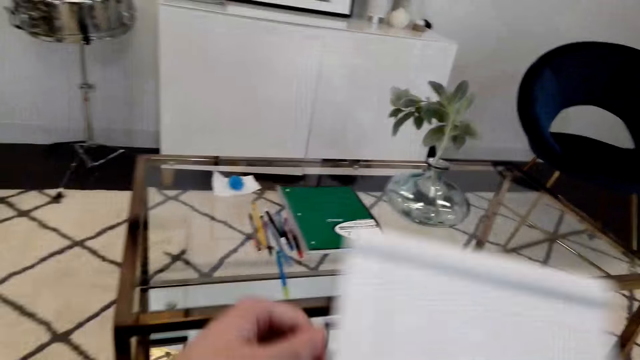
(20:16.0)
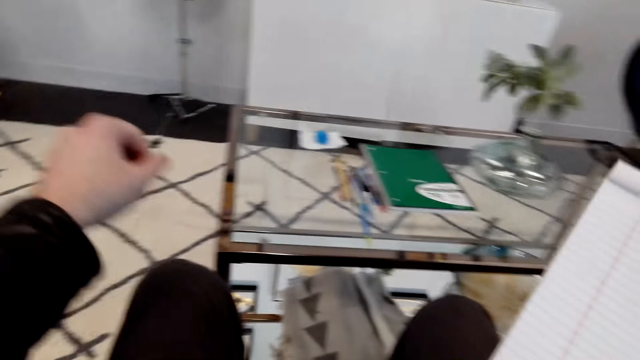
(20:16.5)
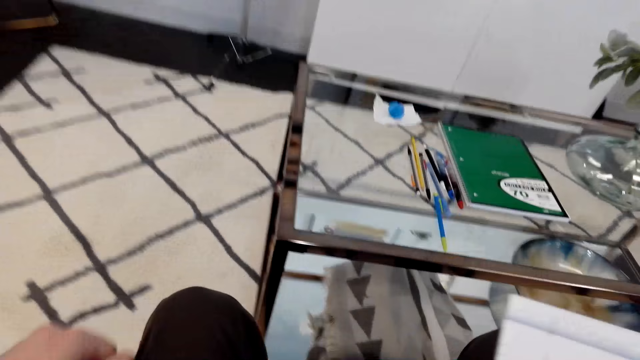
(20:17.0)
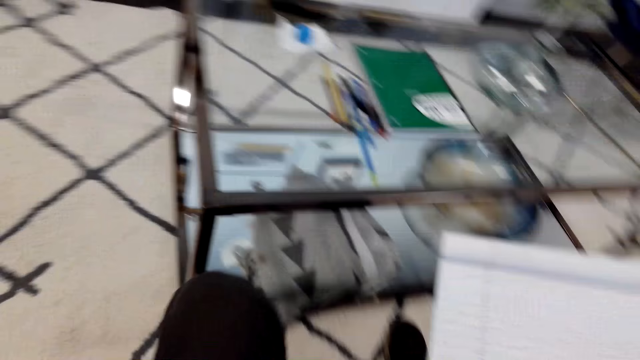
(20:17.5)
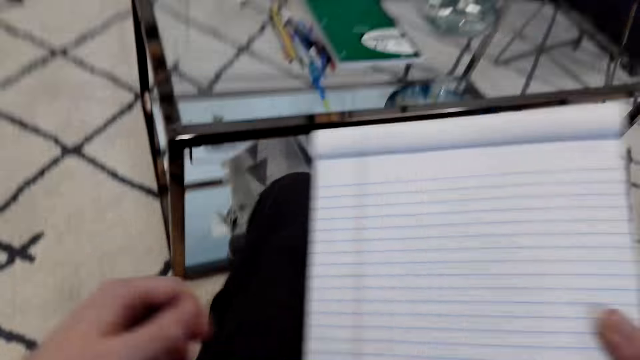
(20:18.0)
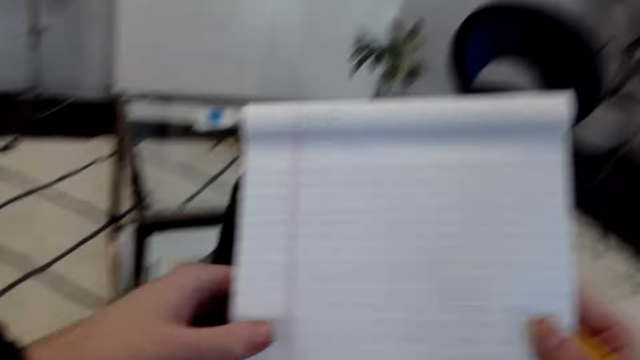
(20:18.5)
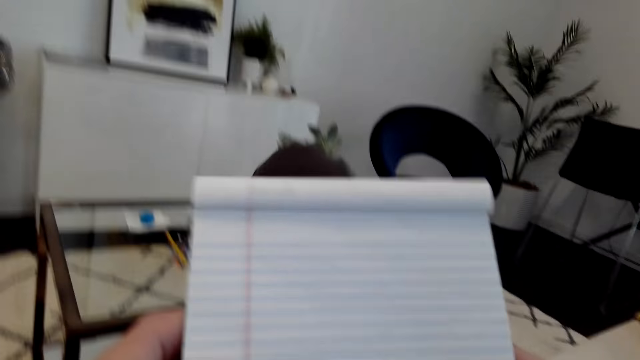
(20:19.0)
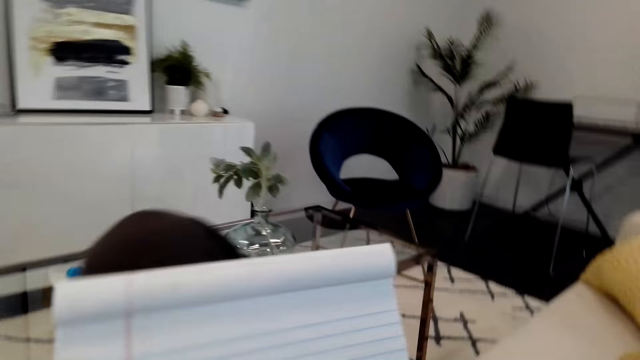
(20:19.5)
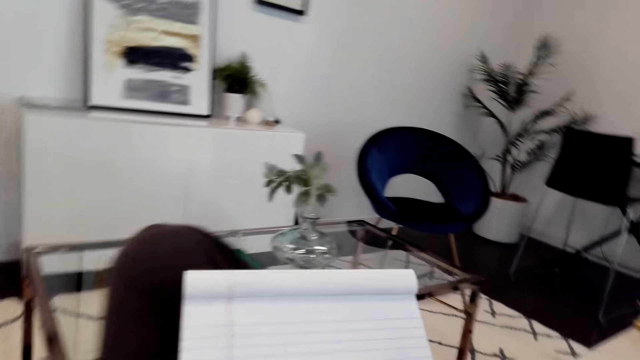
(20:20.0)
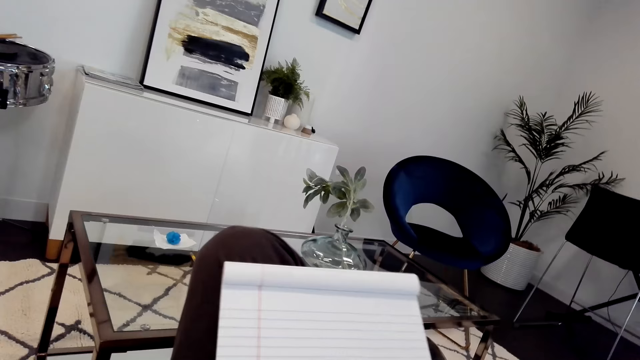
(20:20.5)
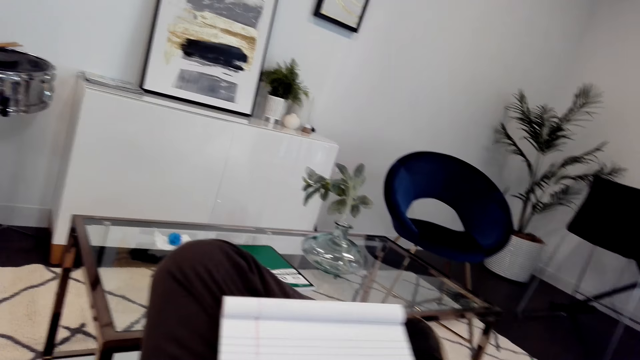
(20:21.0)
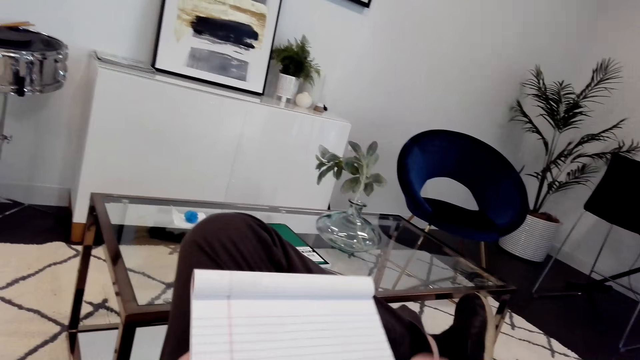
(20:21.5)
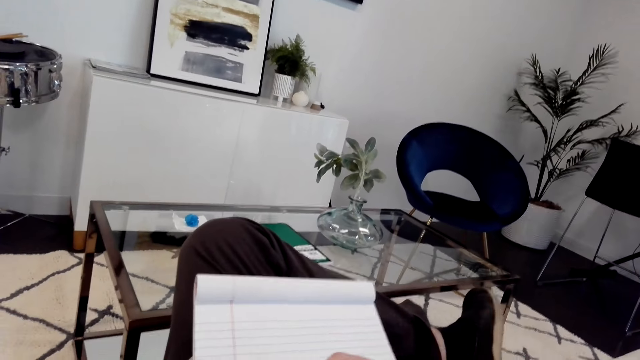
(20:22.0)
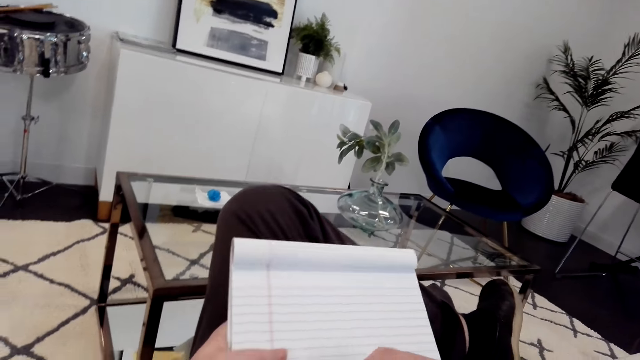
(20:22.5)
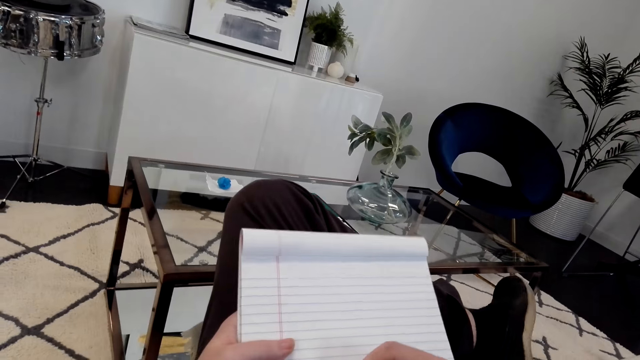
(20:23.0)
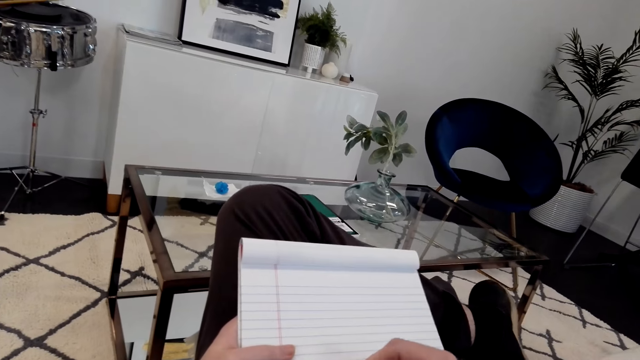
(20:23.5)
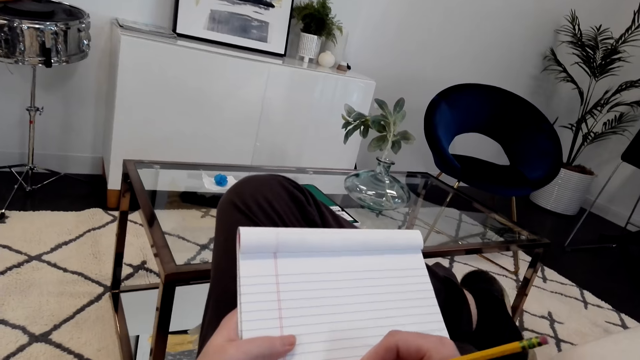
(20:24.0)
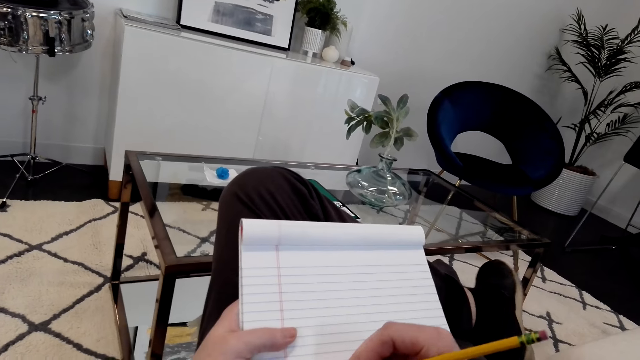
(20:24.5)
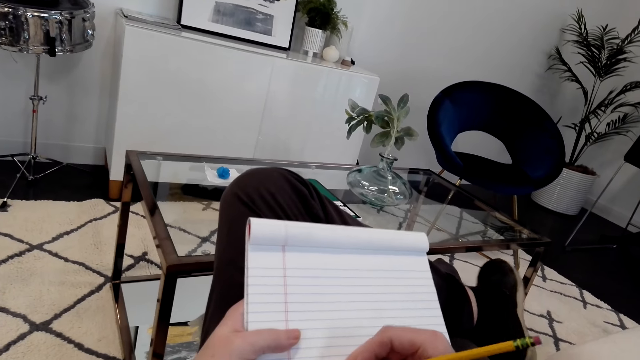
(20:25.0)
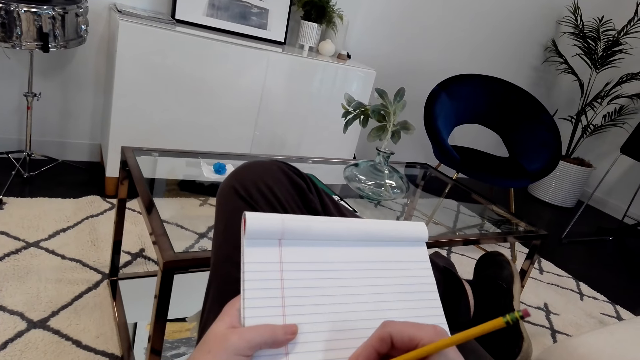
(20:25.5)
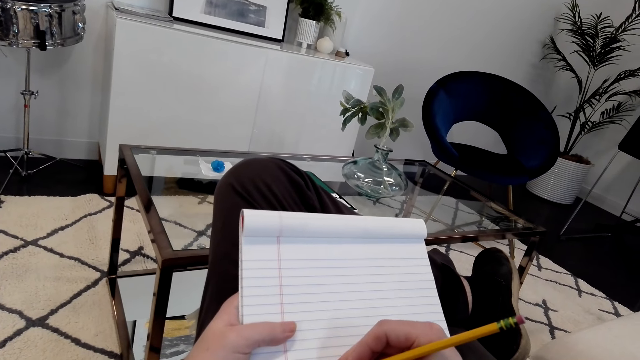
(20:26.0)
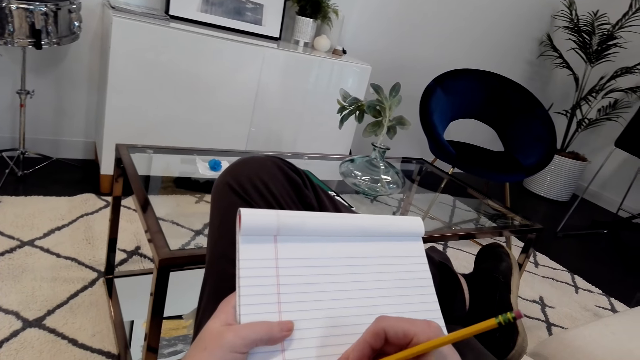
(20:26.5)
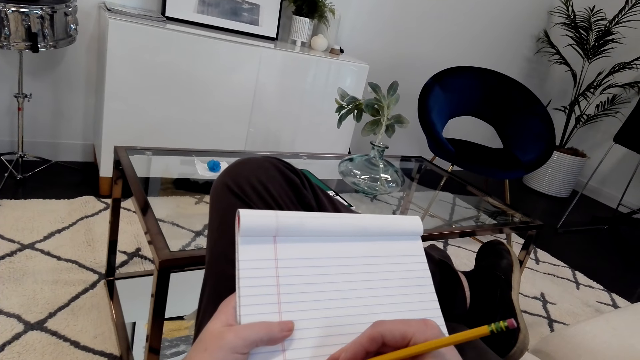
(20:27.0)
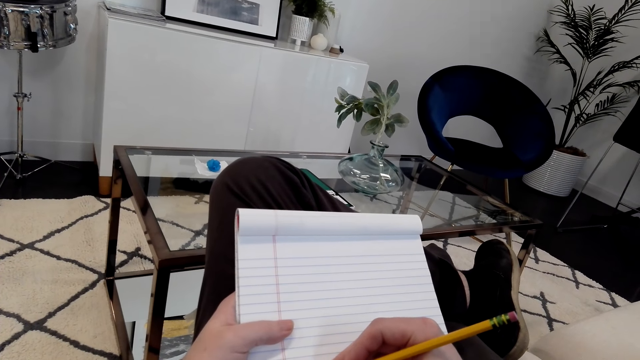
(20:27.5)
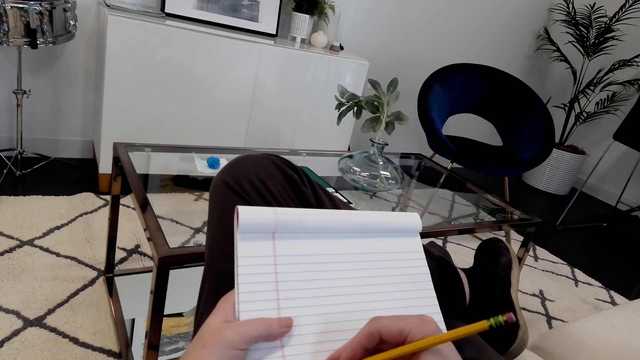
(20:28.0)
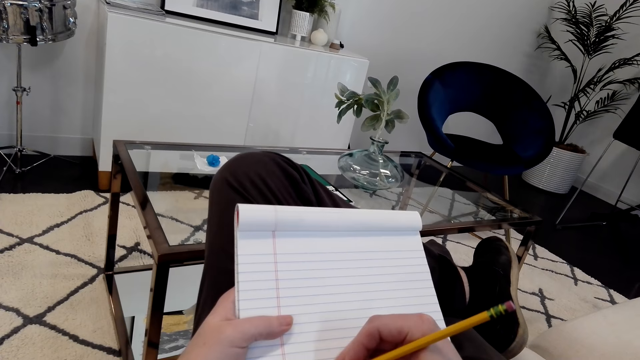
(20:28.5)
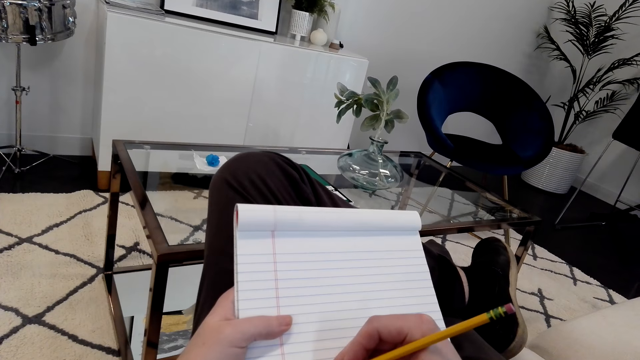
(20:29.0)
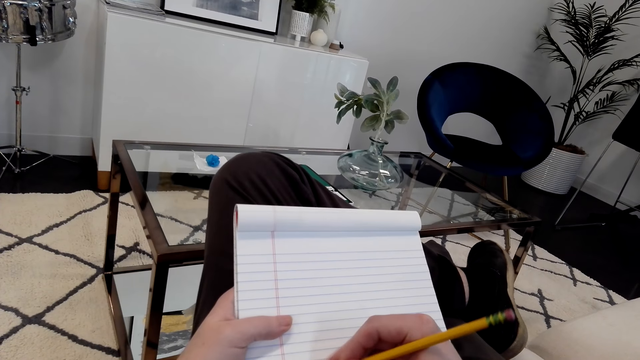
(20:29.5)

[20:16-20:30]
The camera wearer holds a book. They crisscross their legs. They draw on the book using a pencil.

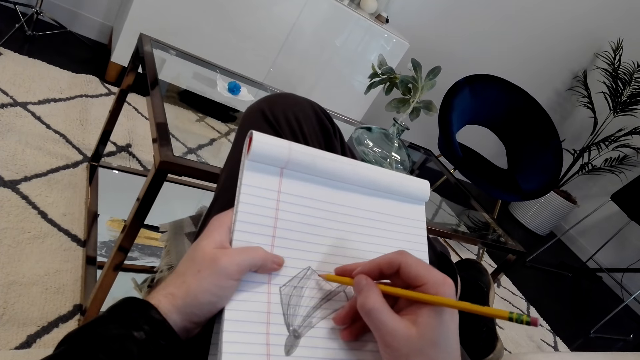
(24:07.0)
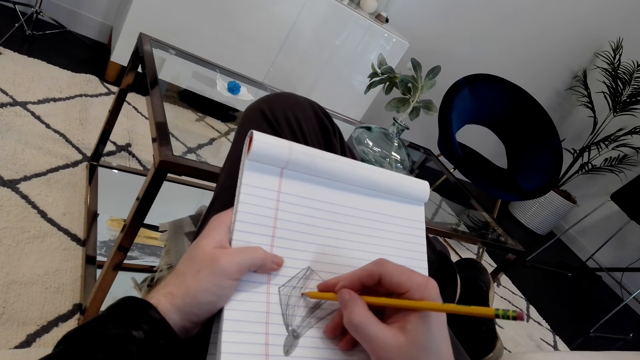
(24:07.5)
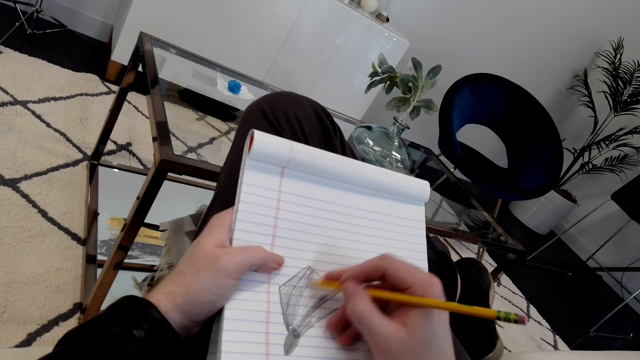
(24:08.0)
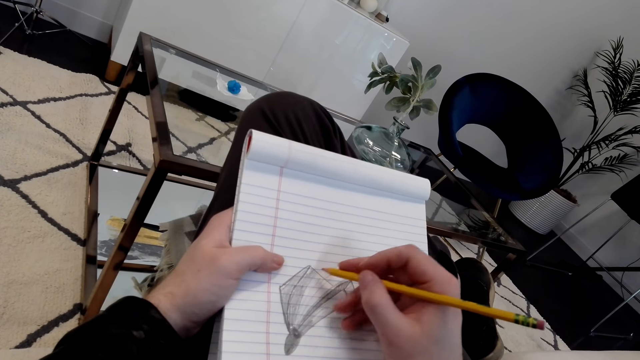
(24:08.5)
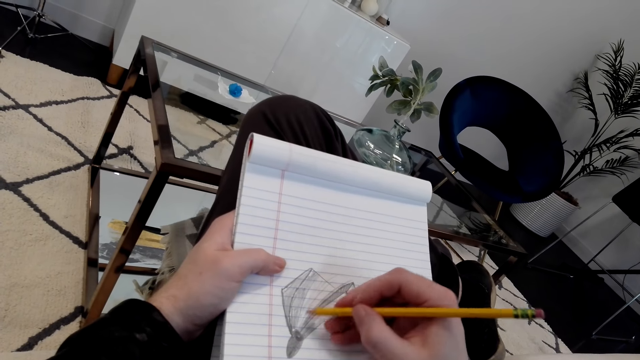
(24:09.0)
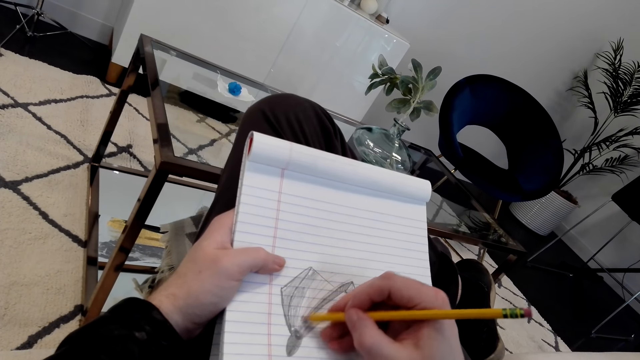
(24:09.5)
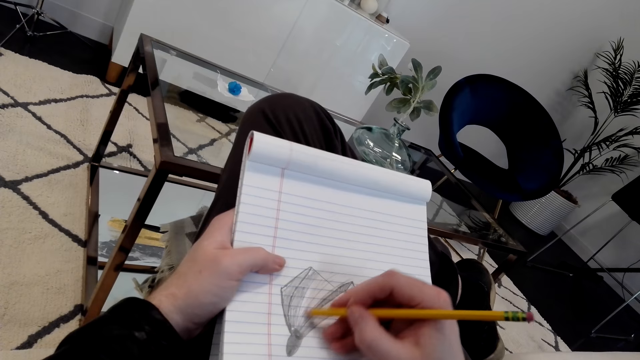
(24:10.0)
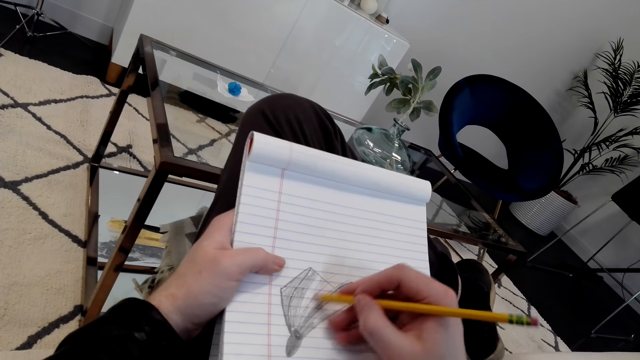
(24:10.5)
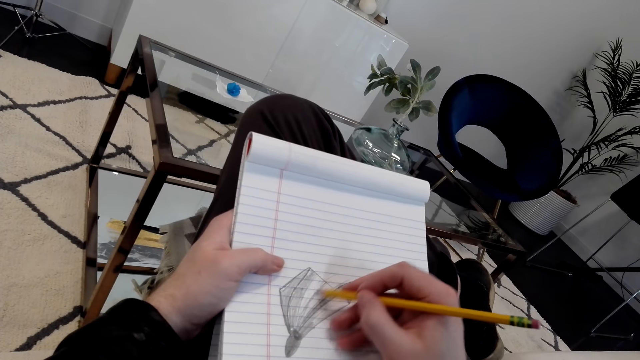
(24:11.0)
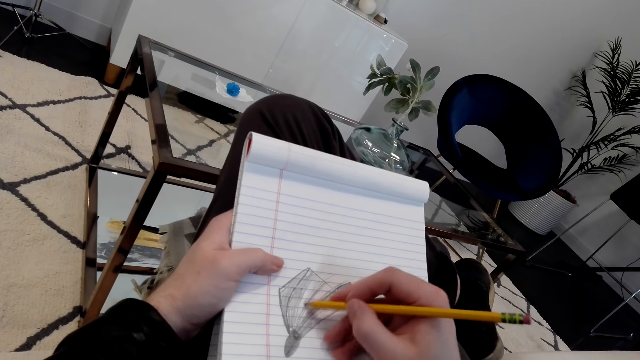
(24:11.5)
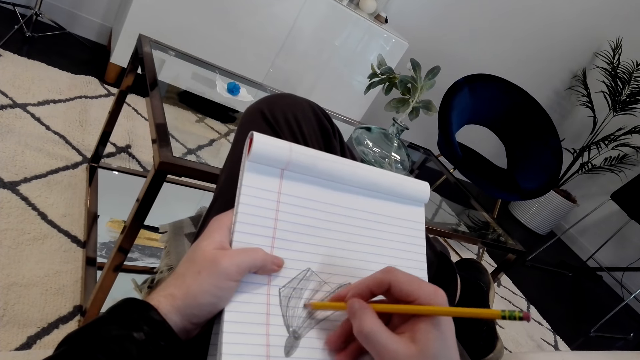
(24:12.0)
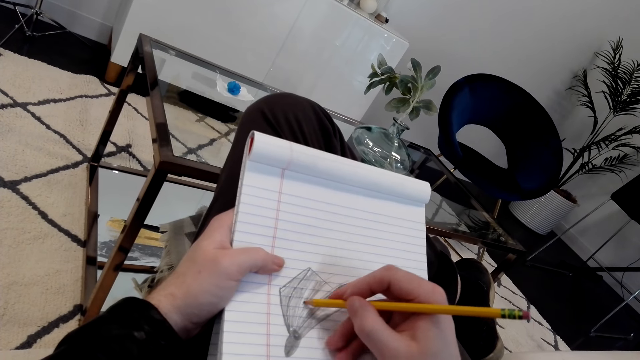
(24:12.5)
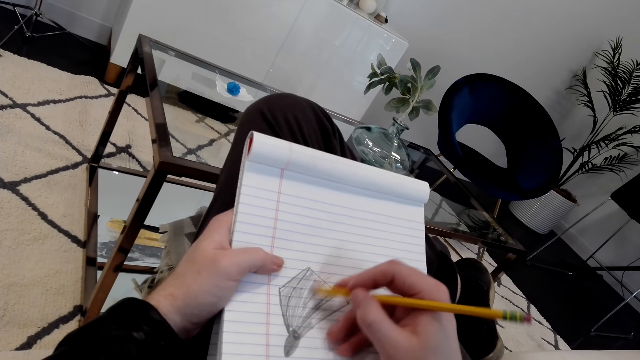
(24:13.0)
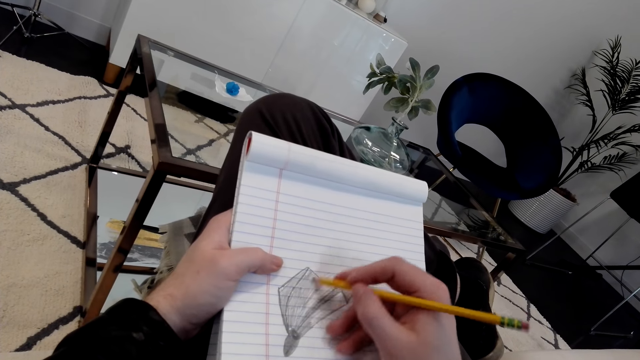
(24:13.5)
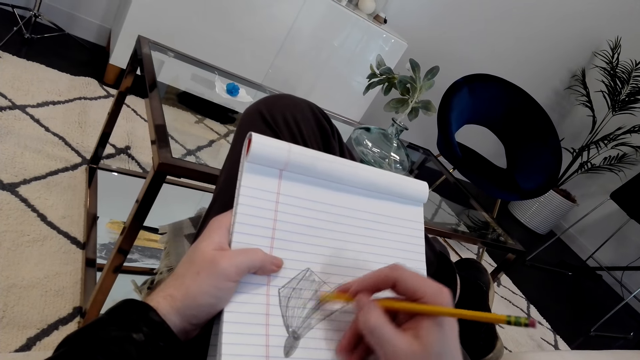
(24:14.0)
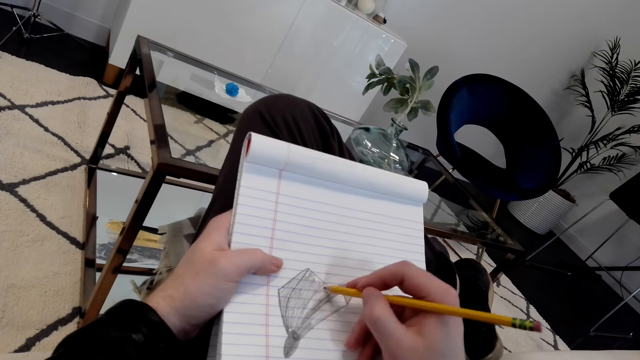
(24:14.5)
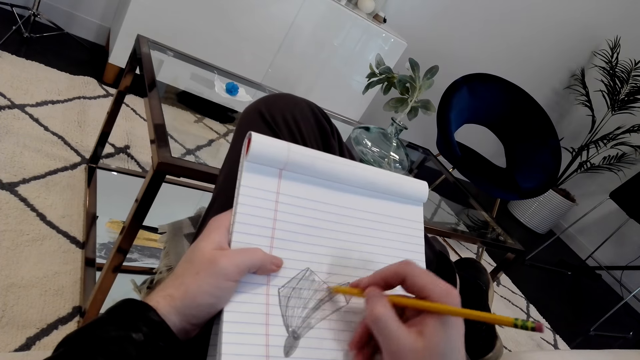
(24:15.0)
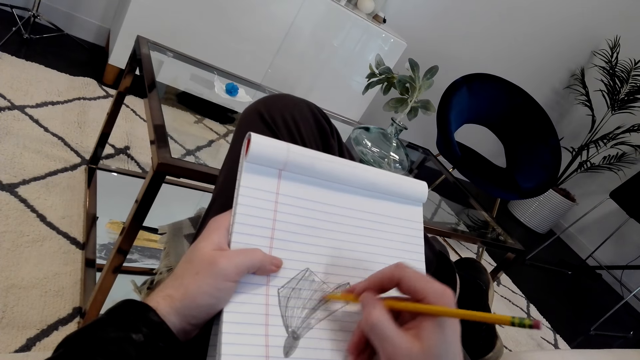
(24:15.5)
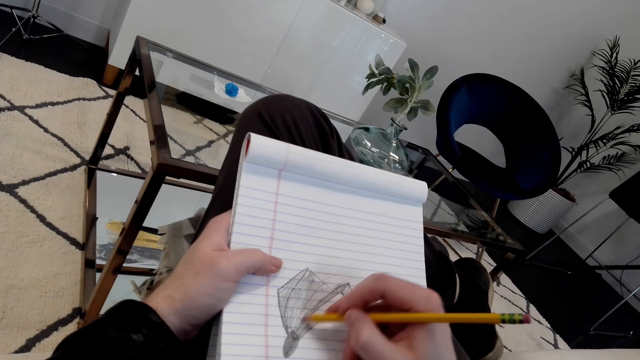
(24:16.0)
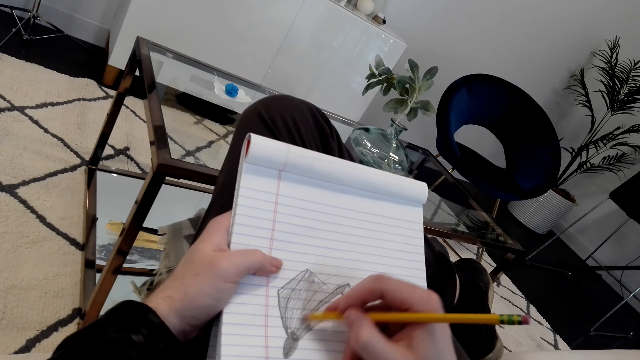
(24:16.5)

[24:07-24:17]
The camera wearer paints the drawing using a pencil.
